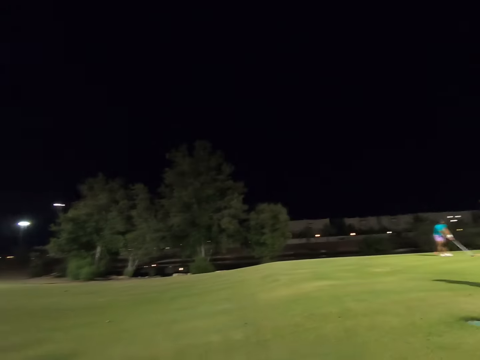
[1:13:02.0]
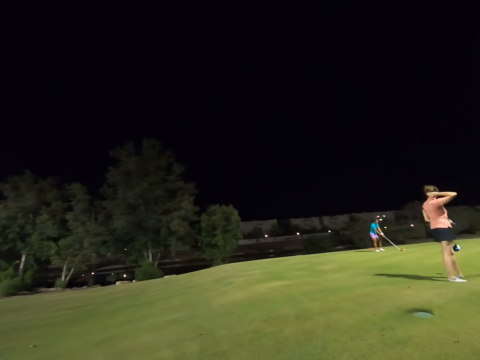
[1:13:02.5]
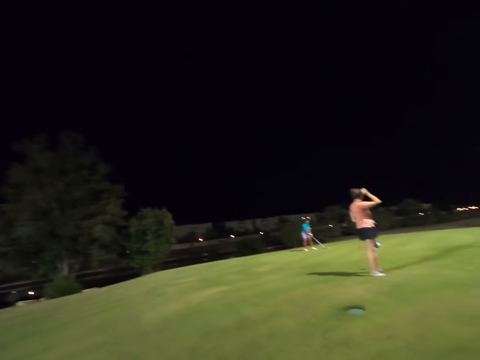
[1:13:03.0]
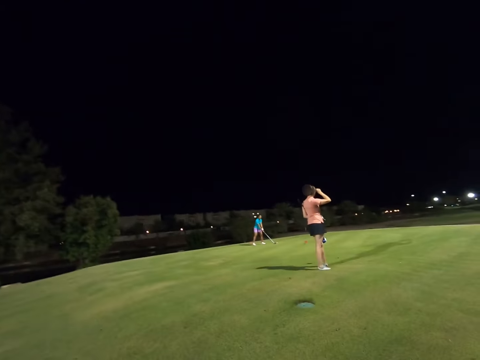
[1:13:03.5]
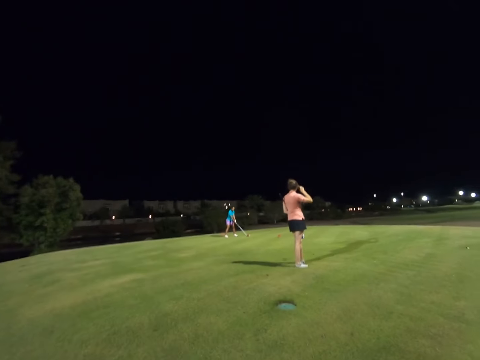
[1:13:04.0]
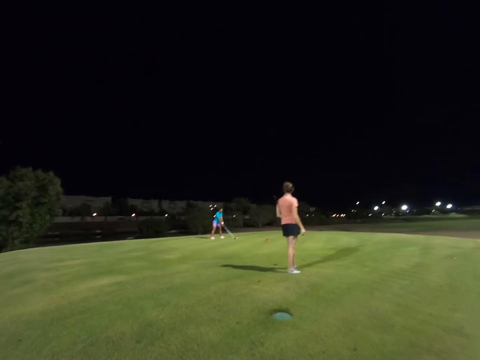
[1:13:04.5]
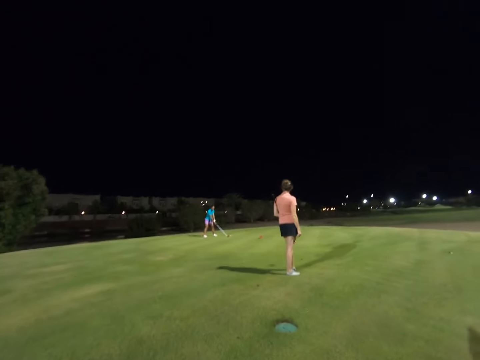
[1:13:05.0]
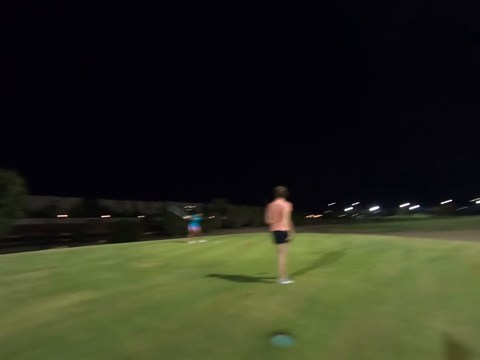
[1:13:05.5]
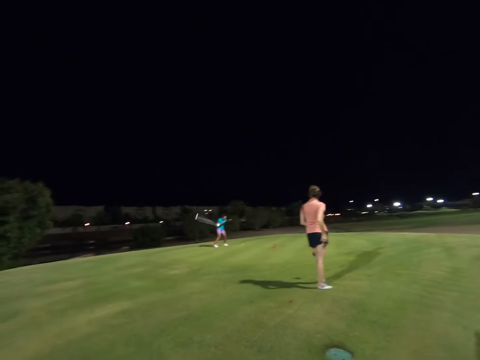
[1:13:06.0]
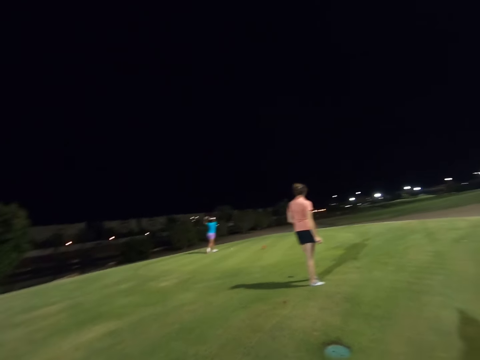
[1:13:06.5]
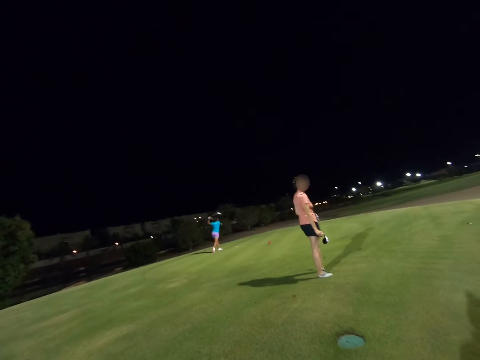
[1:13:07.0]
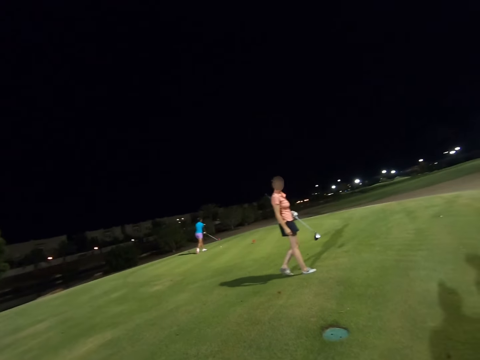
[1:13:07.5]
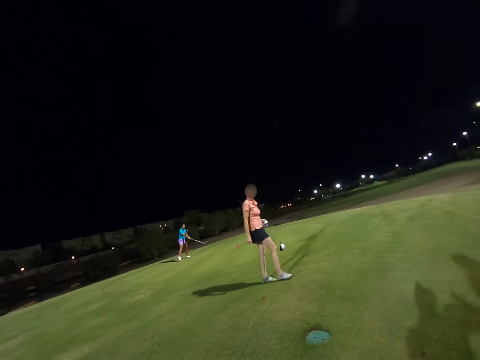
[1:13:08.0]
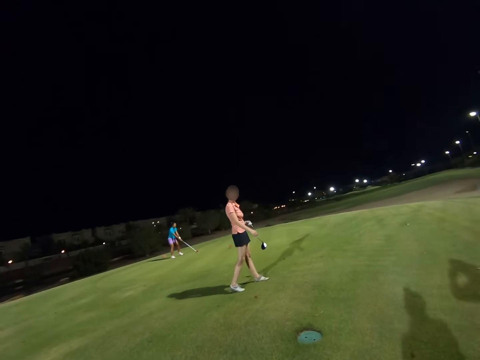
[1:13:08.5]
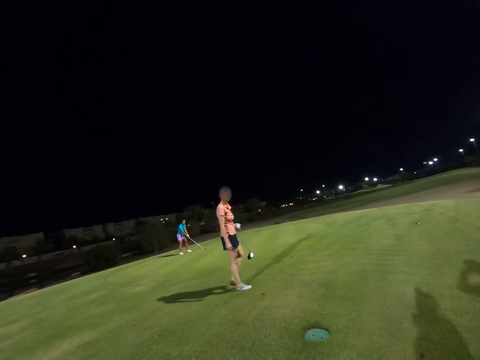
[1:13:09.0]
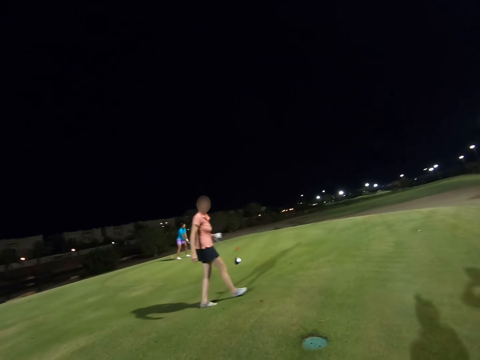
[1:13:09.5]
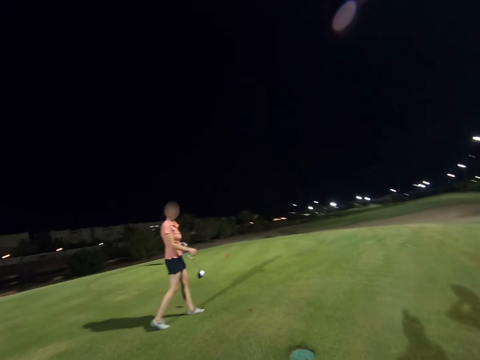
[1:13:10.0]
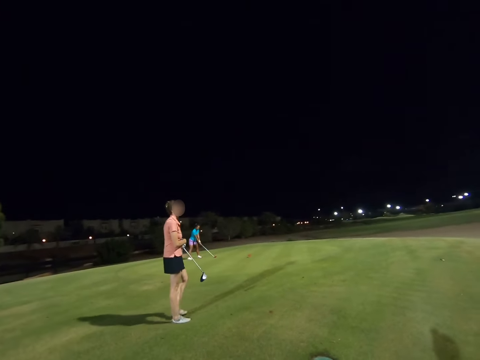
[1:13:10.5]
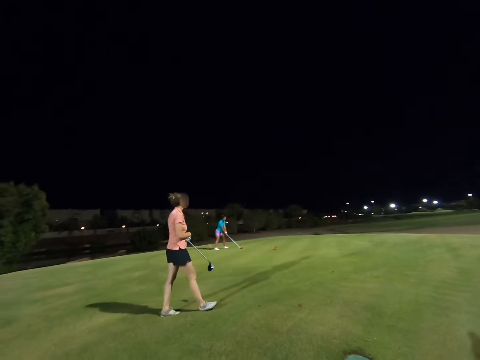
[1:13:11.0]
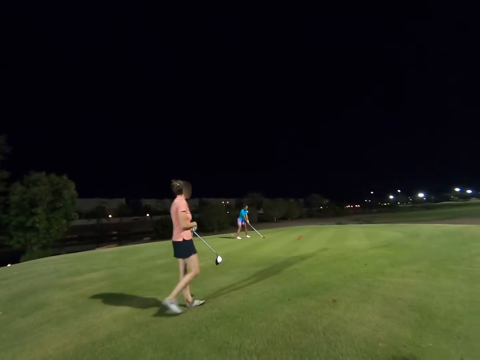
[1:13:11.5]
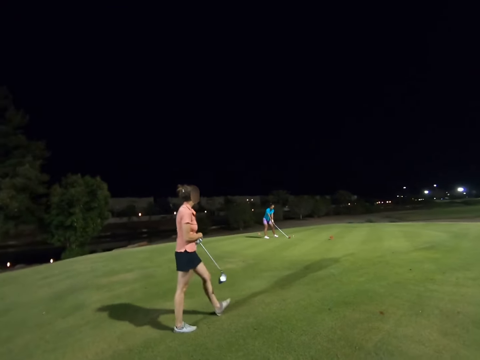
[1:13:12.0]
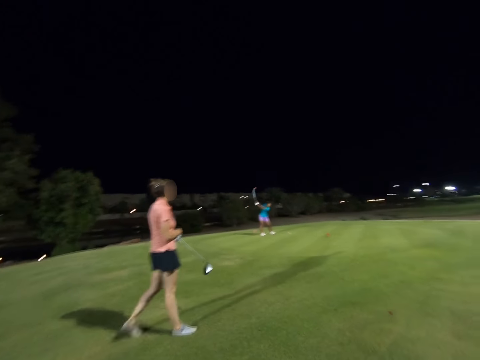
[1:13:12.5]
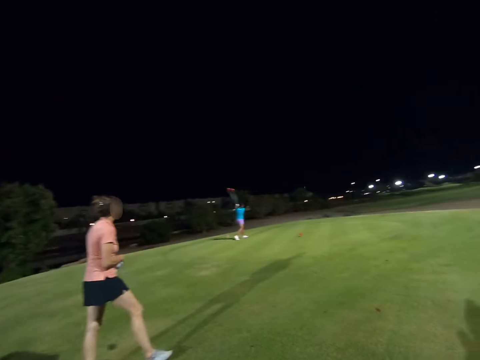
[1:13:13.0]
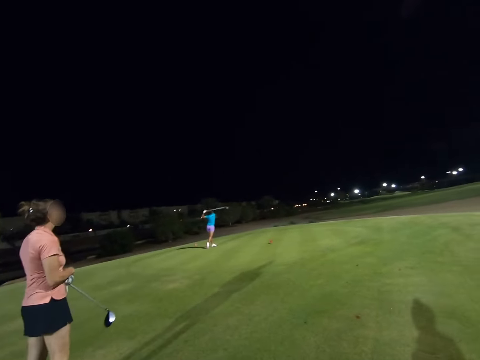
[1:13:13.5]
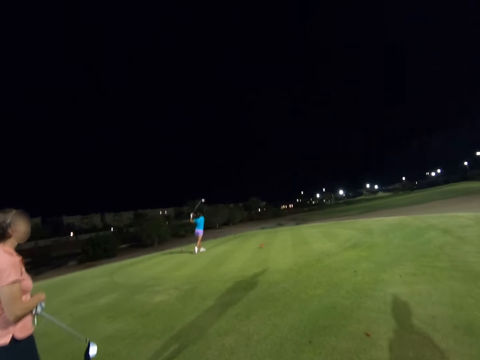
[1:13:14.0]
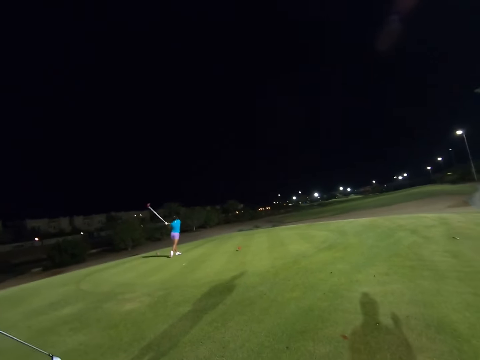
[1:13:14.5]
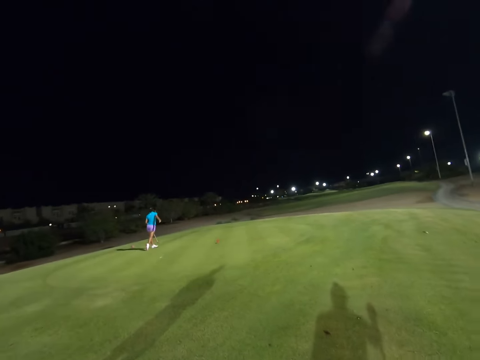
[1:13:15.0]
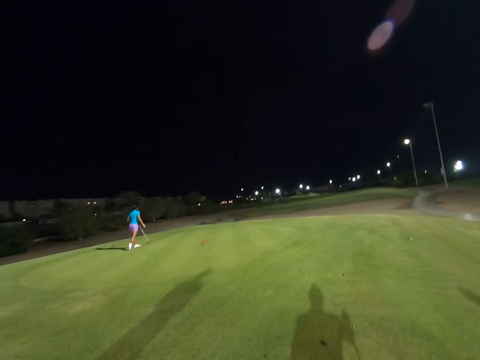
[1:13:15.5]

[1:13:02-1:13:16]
The camera wearer looks around the field. They walk along the field. A woman hits a golf ball.

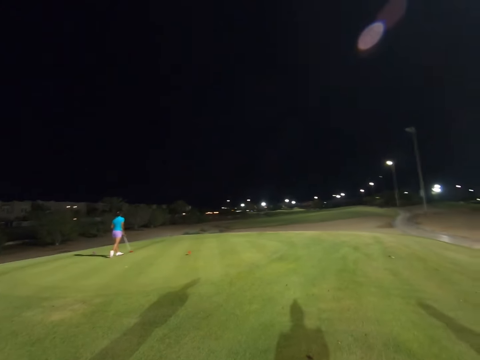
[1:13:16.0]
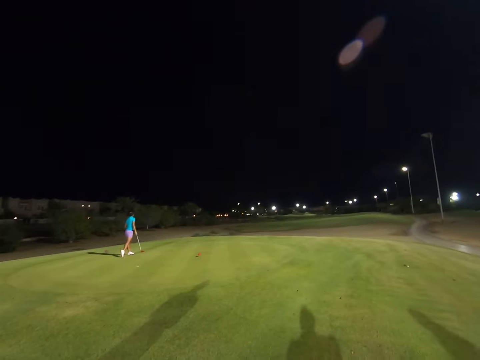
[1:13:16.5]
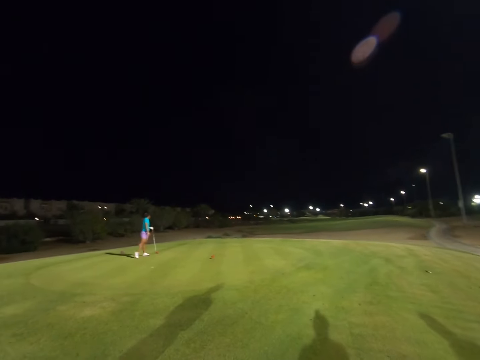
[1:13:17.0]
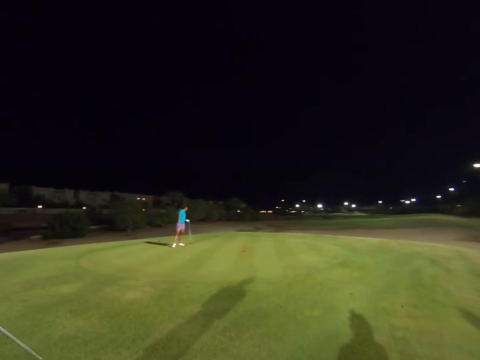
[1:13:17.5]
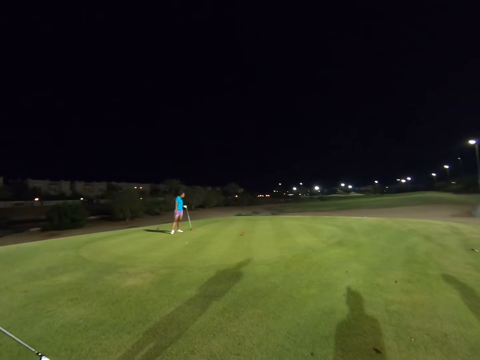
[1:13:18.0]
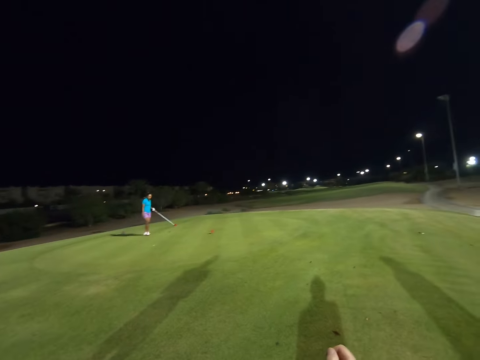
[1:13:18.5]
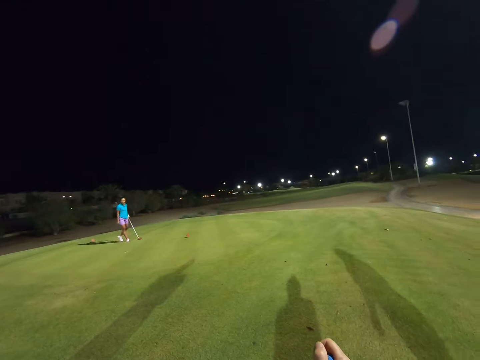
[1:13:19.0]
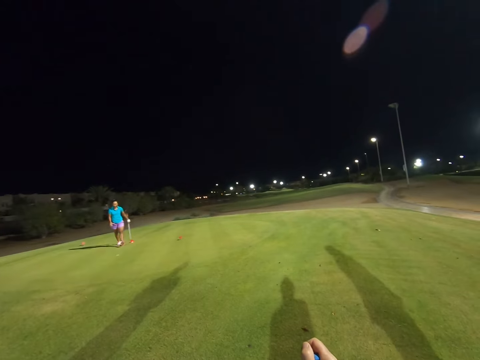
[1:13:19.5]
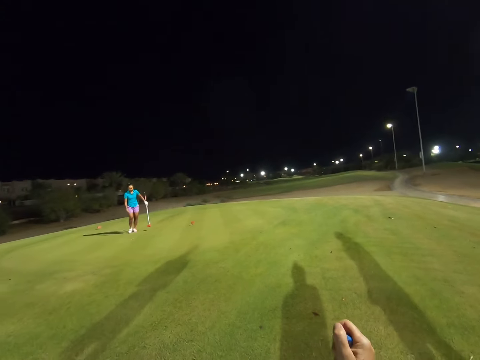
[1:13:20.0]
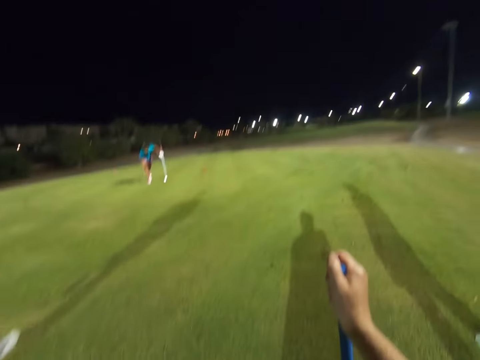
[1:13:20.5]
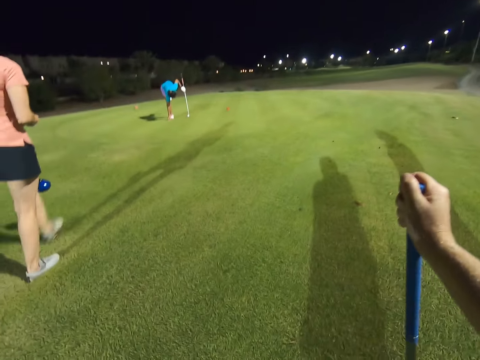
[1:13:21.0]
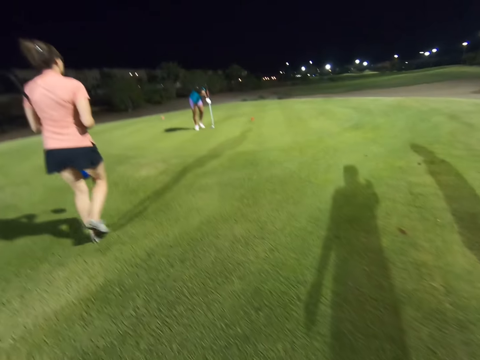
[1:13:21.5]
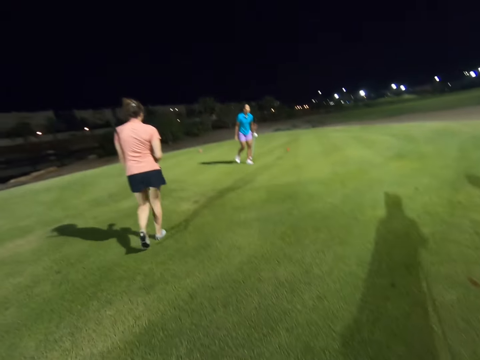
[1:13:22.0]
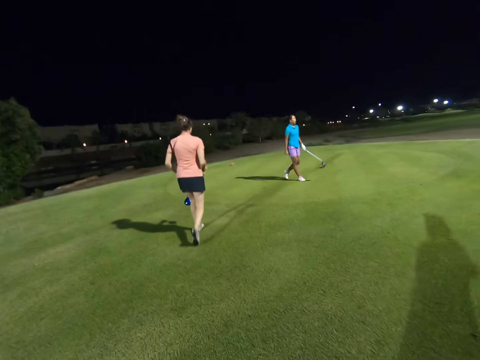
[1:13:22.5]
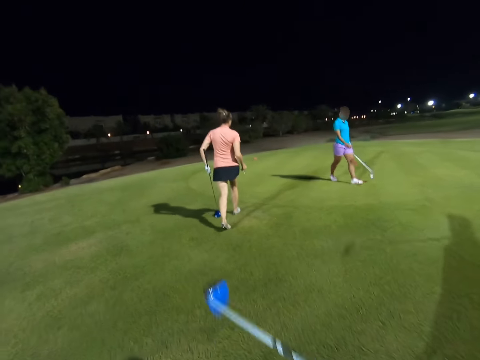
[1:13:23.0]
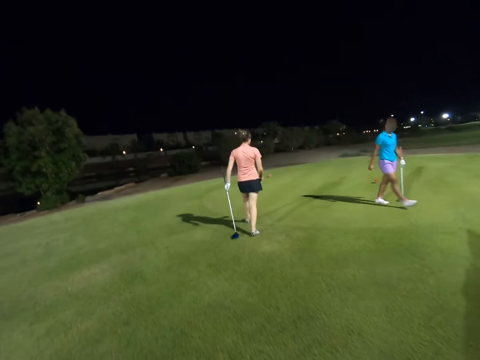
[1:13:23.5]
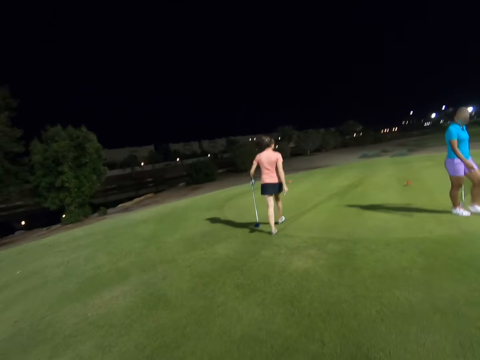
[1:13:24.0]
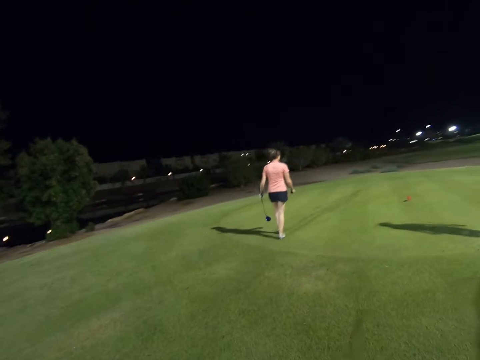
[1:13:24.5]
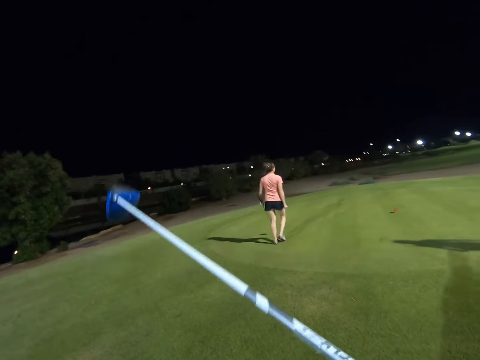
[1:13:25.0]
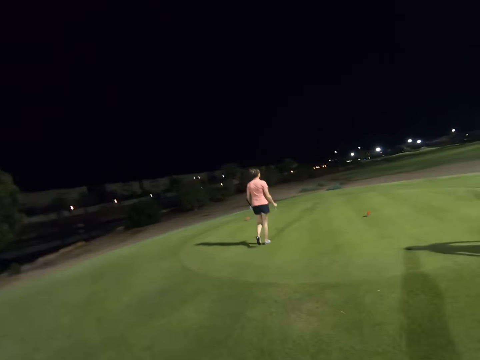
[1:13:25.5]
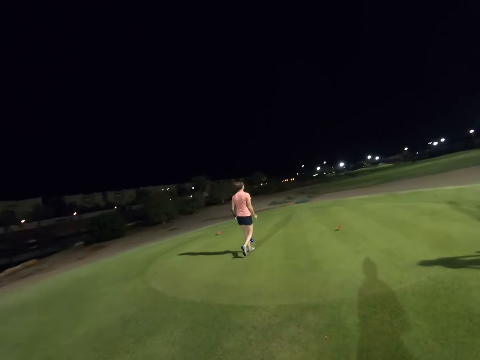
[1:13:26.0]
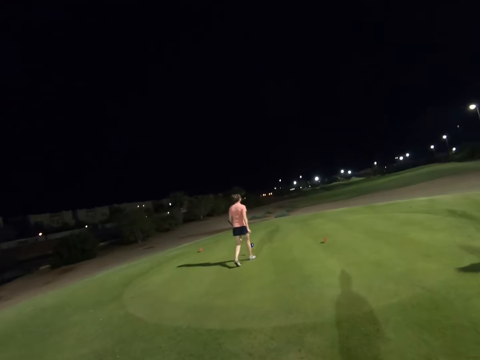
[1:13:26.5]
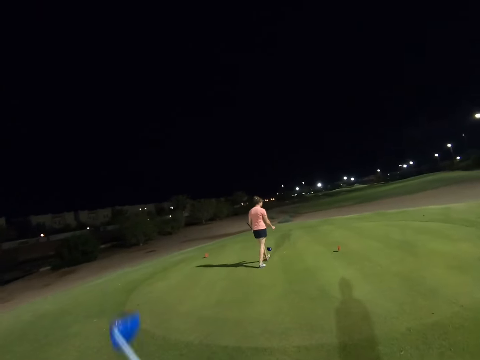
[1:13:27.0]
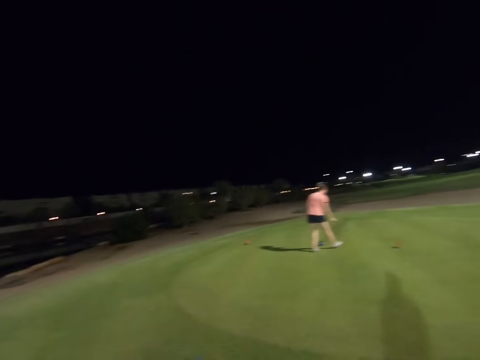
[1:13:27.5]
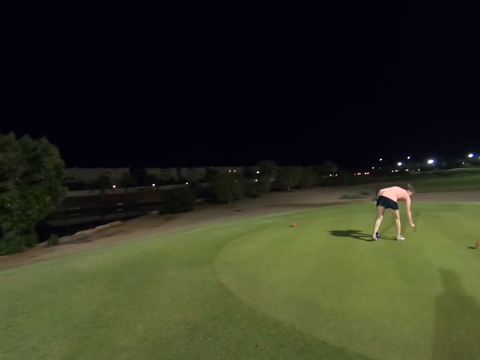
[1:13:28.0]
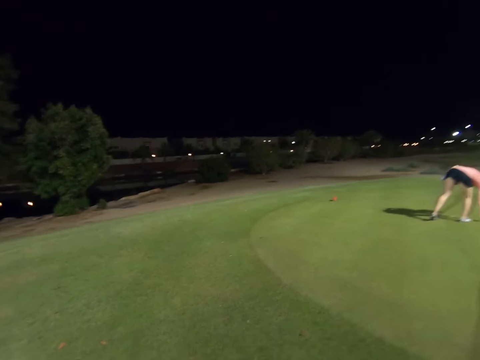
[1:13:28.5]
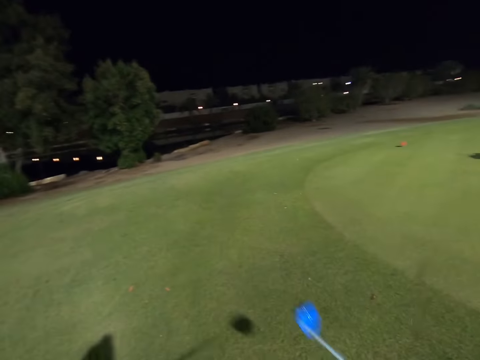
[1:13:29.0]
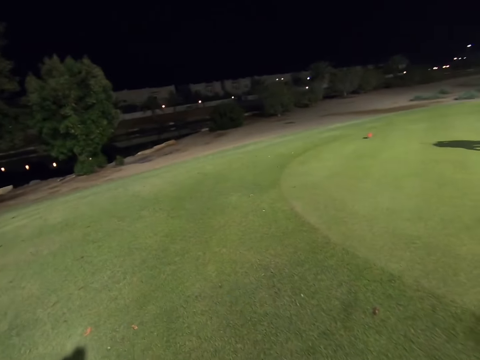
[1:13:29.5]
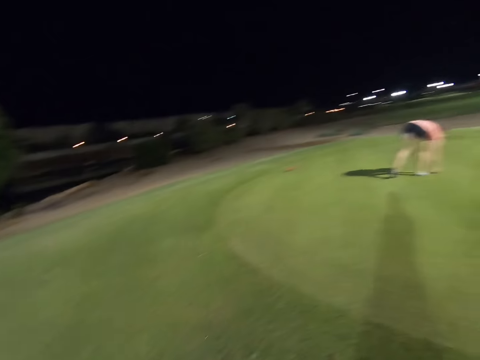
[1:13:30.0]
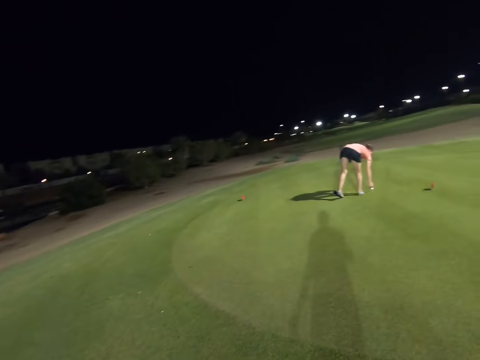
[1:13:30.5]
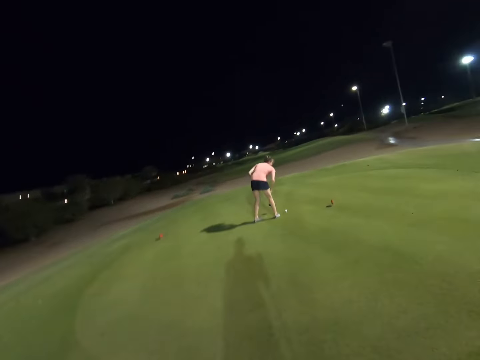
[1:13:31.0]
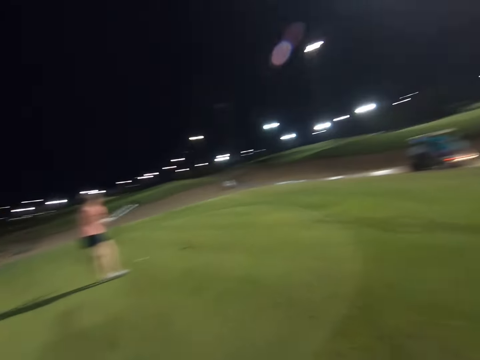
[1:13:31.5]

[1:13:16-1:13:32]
The camera wearer stops on the field. They walk along the field. A woman puts a tee on the ground. She places the golf ball on the tee.
